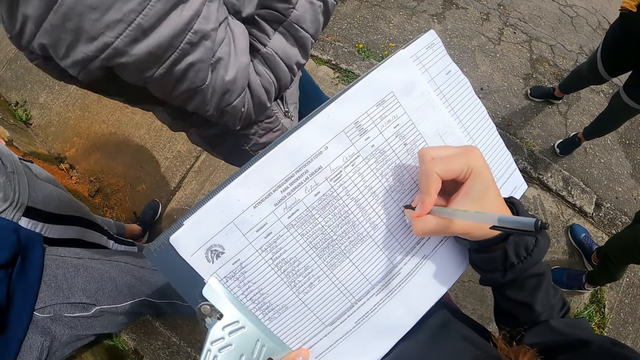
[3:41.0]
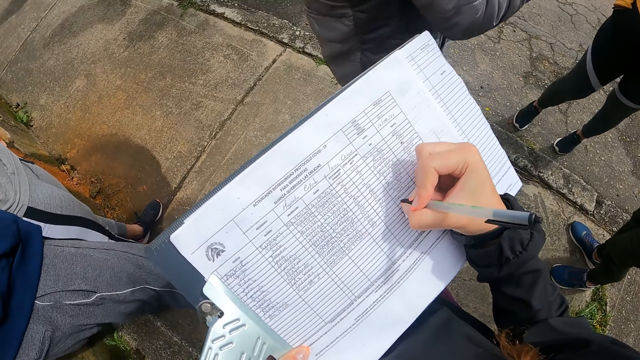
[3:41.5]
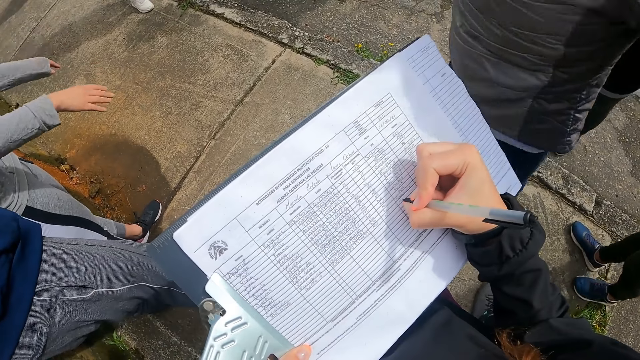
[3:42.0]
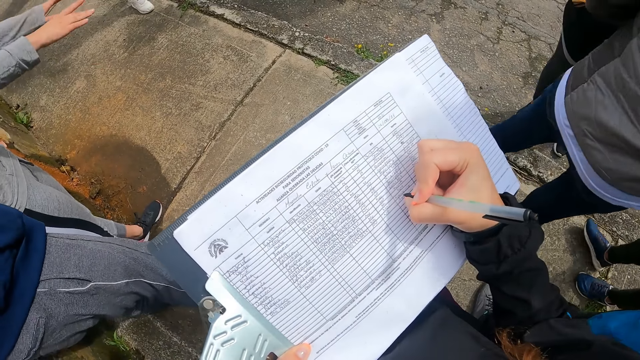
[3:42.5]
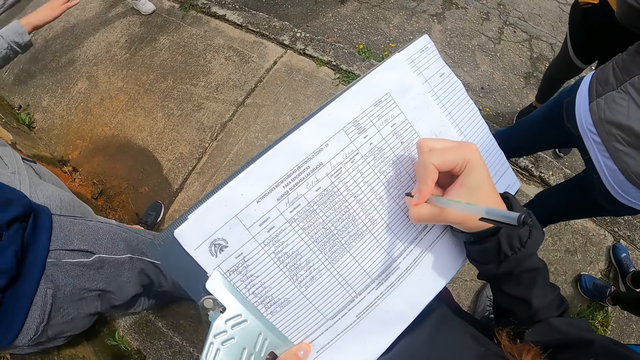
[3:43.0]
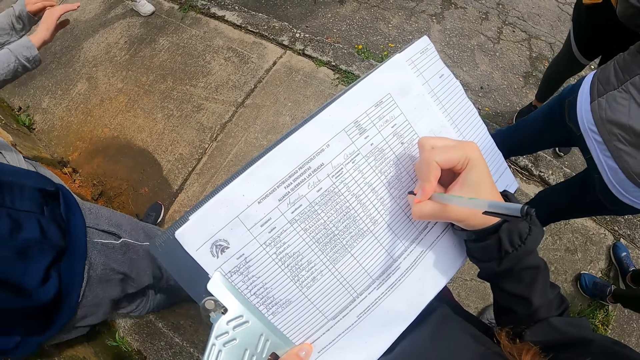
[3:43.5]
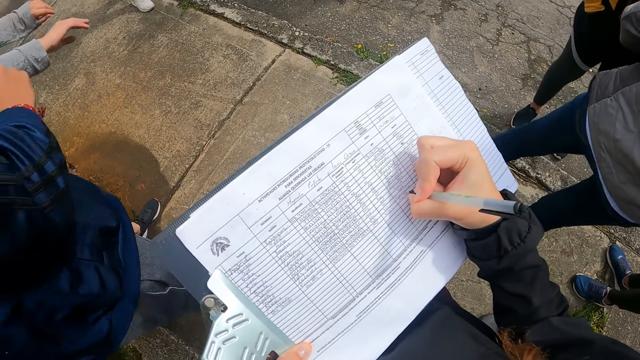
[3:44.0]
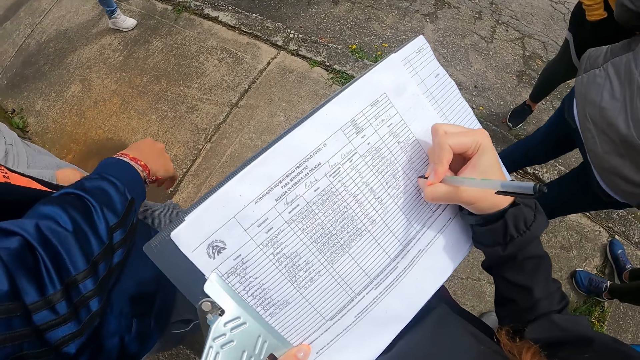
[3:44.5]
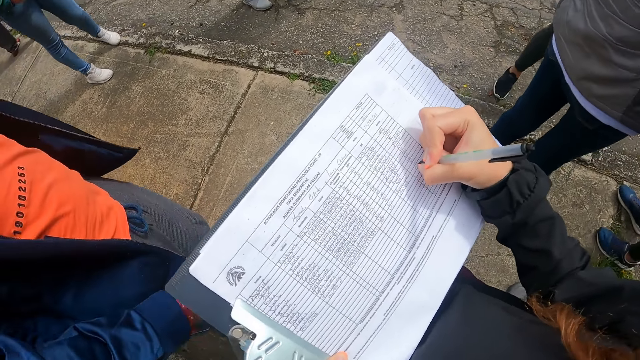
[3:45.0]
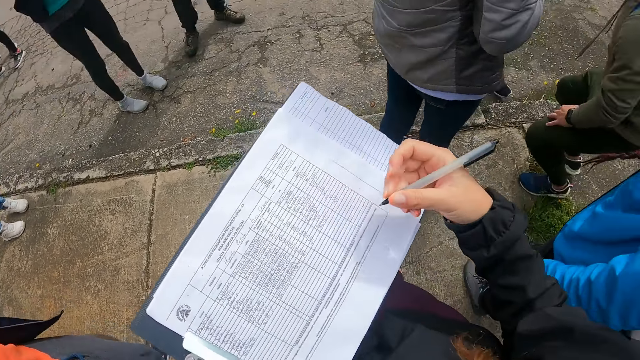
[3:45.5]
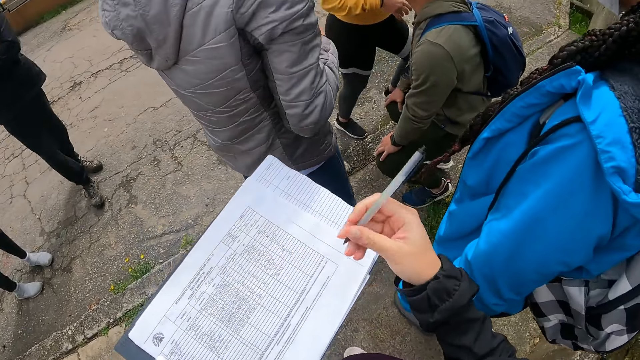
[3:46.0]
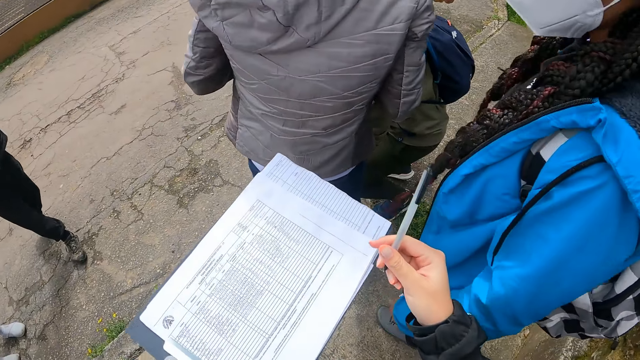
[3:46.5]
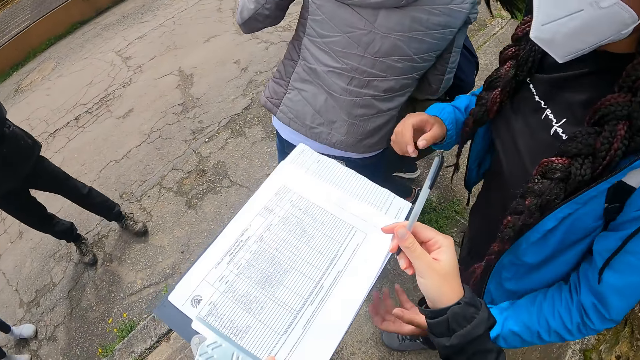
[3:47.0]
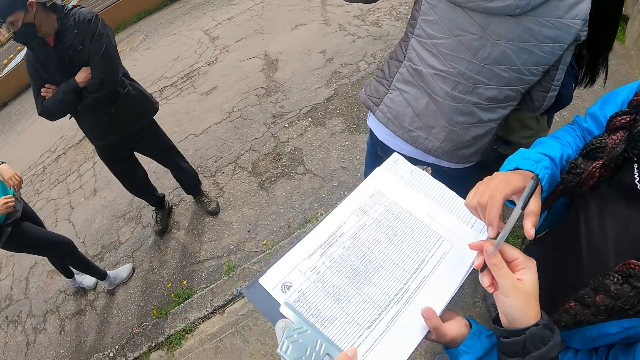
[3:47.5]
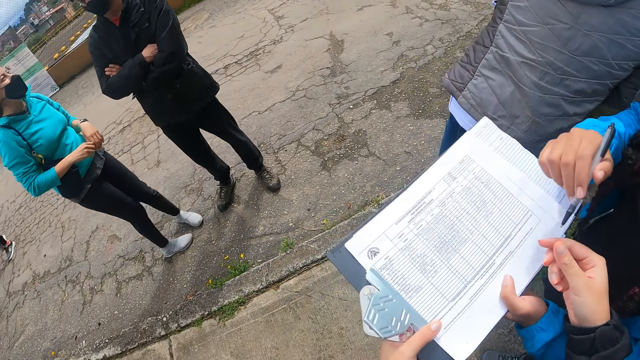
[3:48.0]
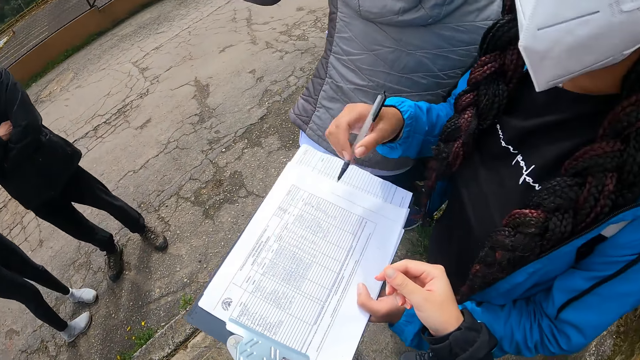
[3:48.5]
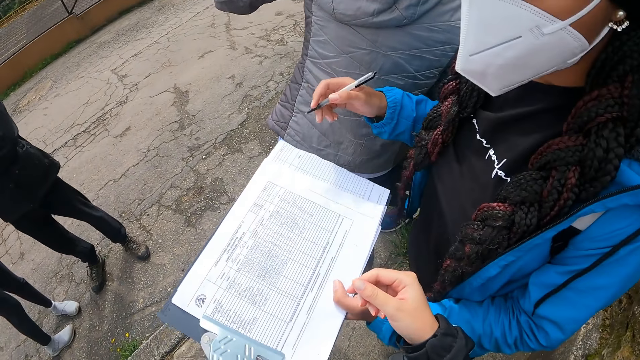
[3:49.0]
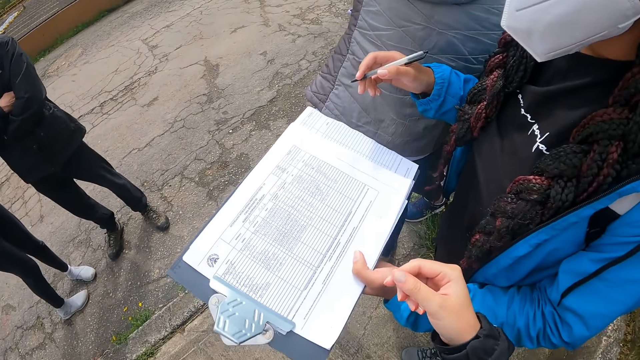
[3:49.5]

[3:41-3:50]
A woman walks towards another person. Another woman moves hands. The camera wearer passes the book to a third woman with her left hand. The third woman picks a pen from the camera wearer. The camera wearer passes the pen to the third woman with her right hand. The third woman picks a clipboard from the camera wearer.

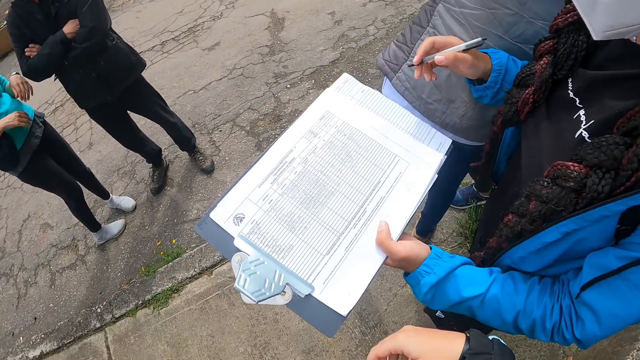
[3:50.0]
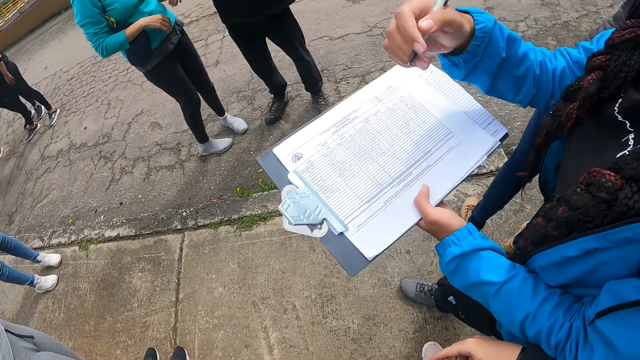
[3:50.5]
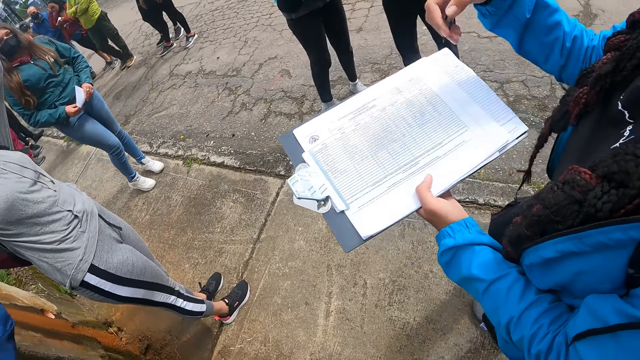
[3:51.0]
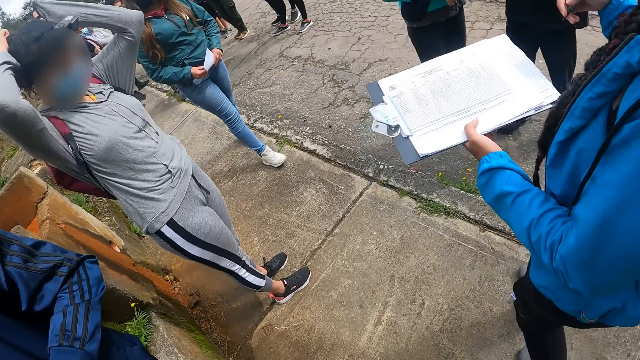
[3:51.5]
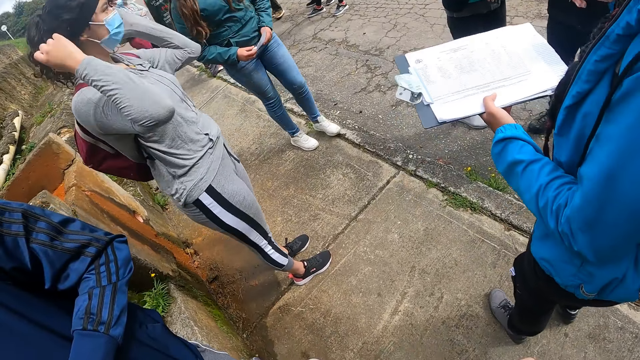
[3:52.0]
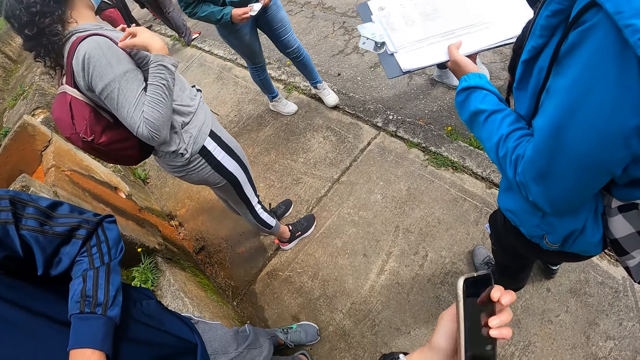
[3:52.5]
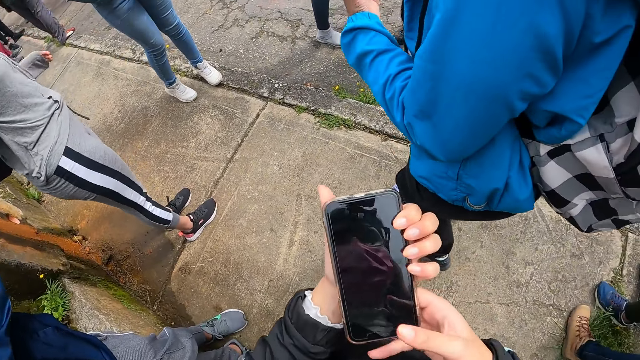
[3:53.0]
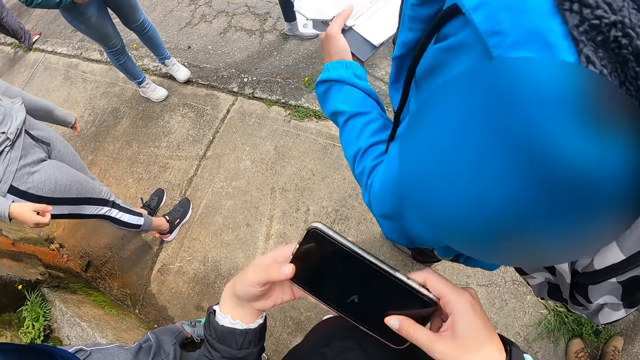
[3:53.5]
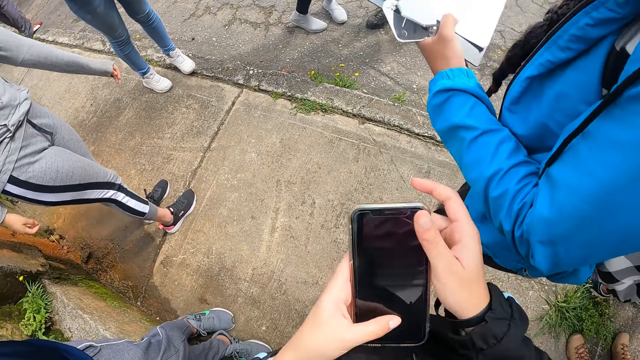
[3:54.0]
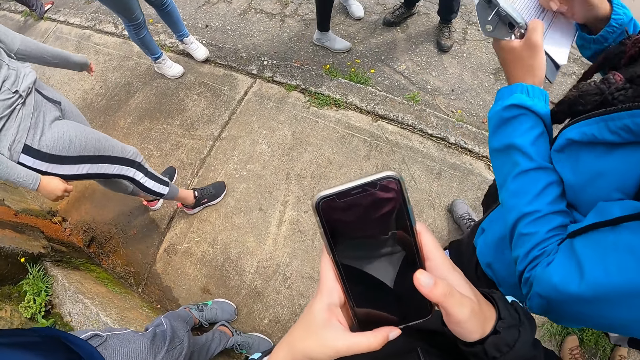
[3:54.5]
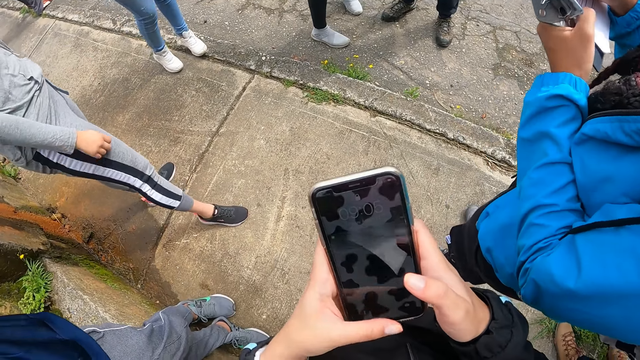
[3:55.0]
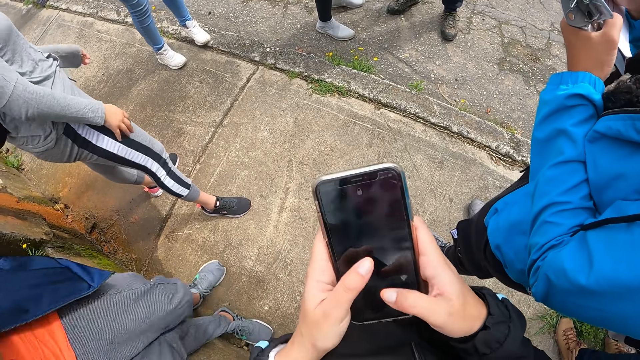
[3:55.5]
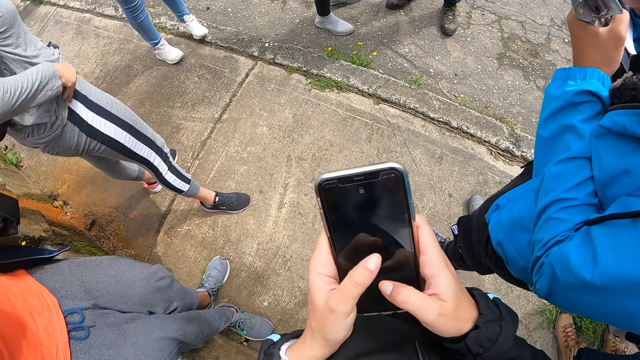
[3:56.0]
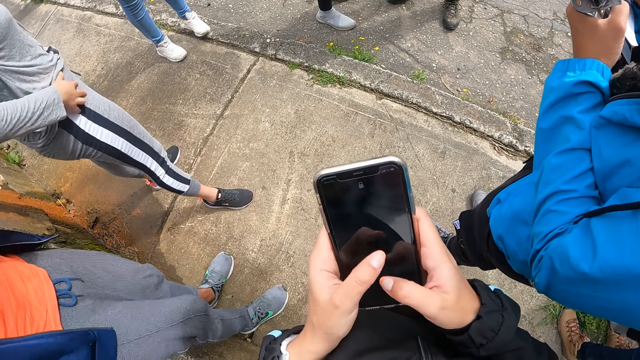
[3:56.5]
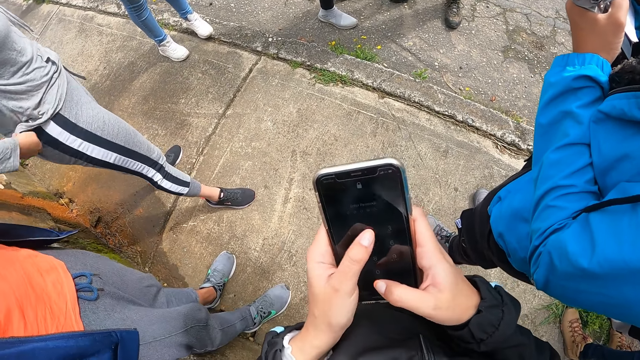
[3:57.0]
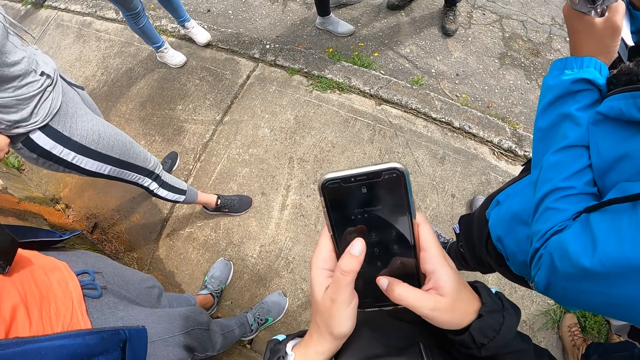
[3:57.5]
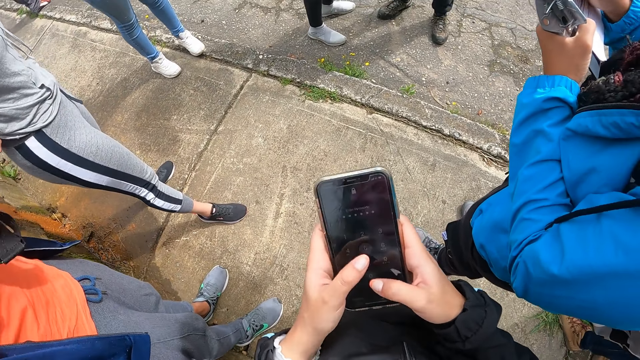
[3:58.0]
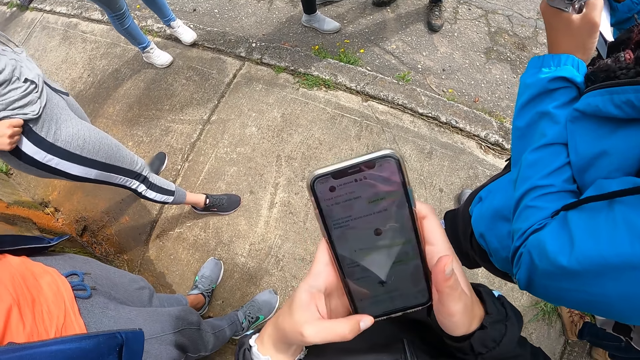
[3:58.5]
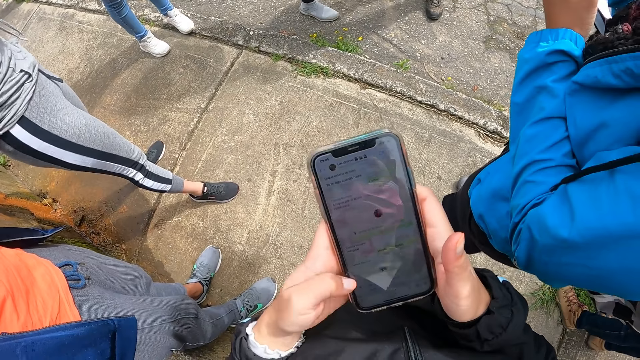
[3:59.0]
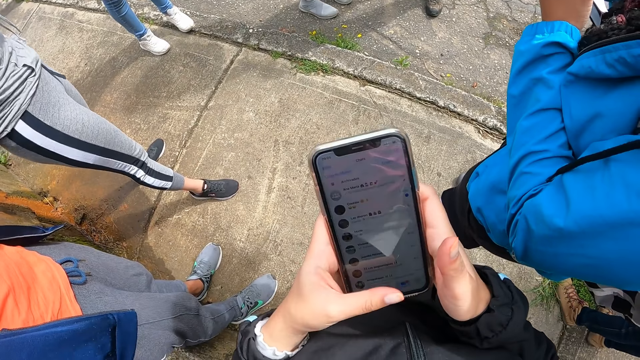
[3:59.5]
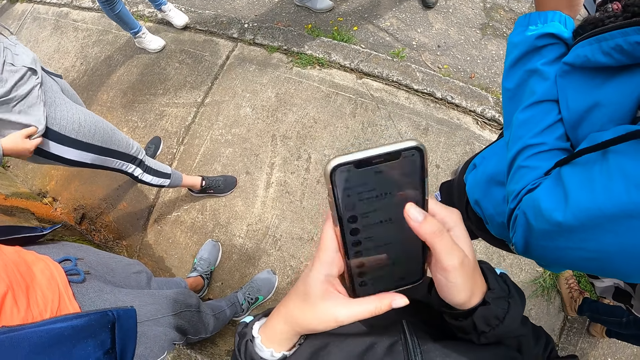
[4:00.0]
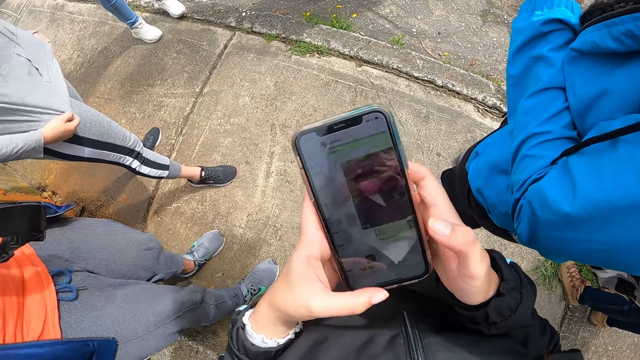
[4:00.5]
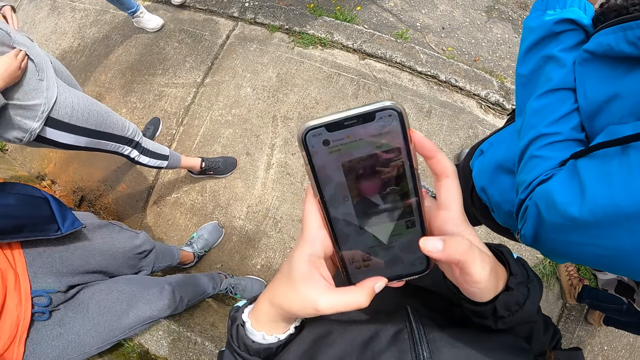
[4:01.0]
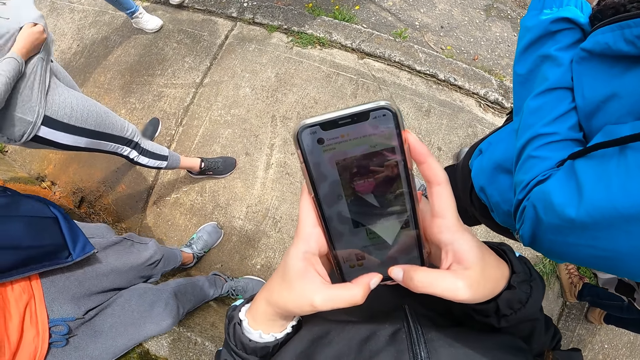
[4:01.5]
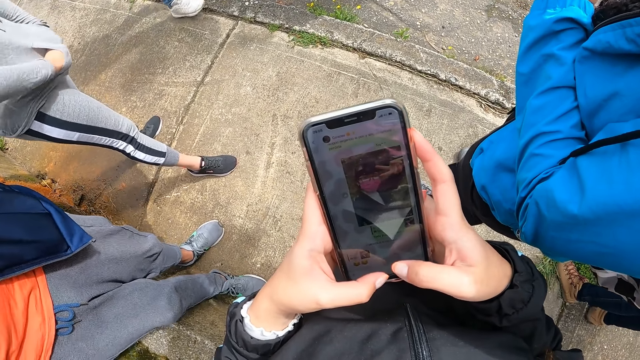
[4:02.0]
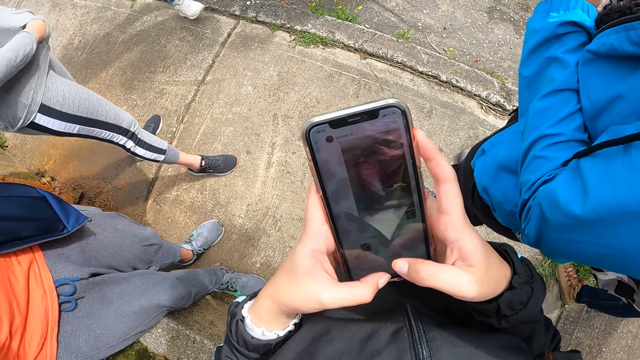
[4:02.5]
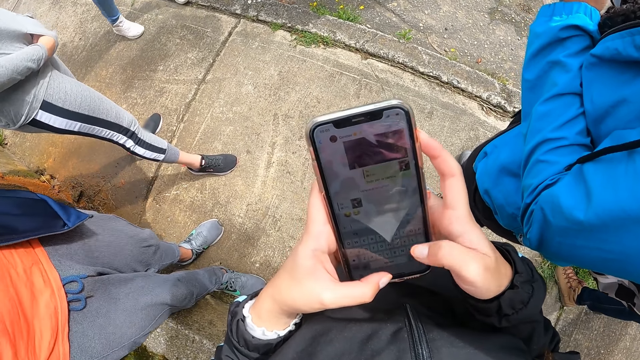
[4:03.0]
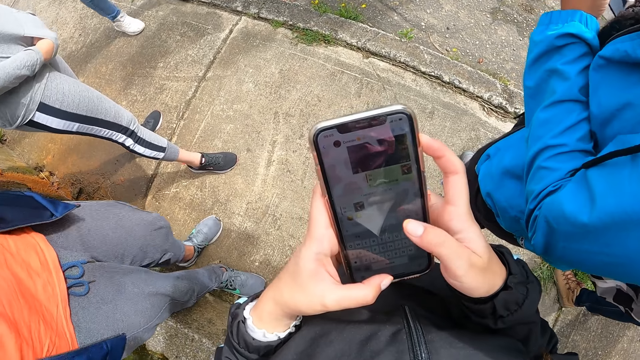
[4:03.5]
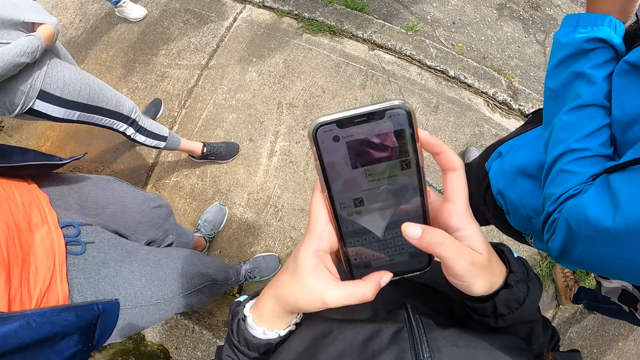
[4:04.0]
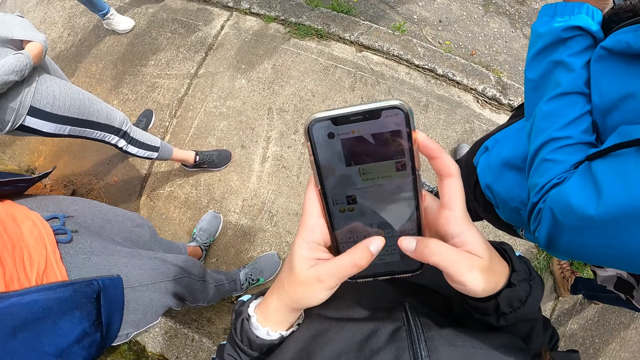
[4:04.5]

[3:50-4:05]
A woman moves a hand. Another woman holds a paper with both hands. A third woman adjusts her hair with hands. A fourth woman makes steps. The camera wearer holds a mobile phone with her left hand. The third woman holds her bag straps. The camera wearer turns the mobile phone with her hands. She operates the mobile phone with both hands. The first woman writes on the book with the pen in her right hand. The third woman adjusts a track suit with her hands, adjusts the jacket with both hands and dips her hands into the jacket pocket. The fourth woman moves a leg. The camera wearer operates the phone.
